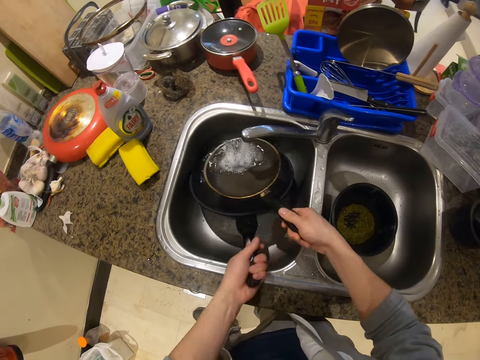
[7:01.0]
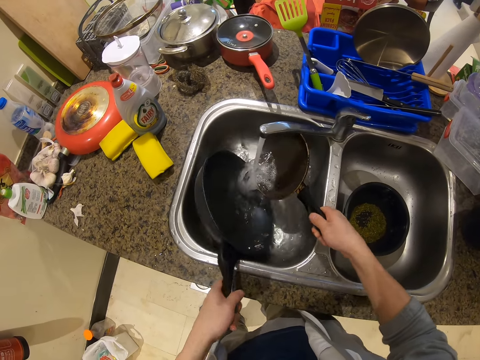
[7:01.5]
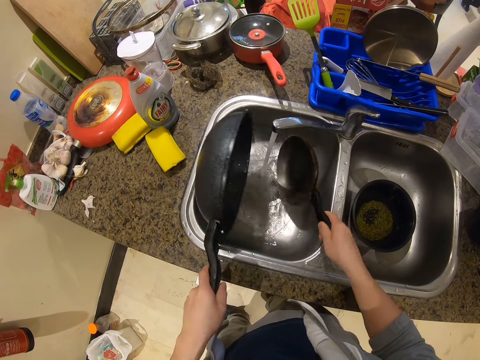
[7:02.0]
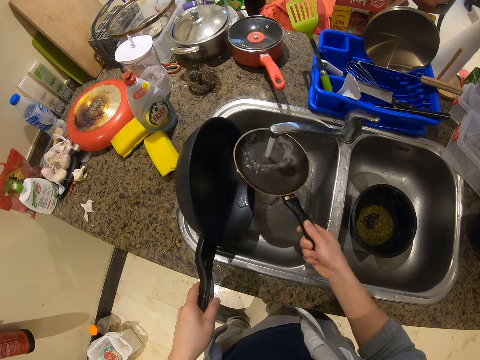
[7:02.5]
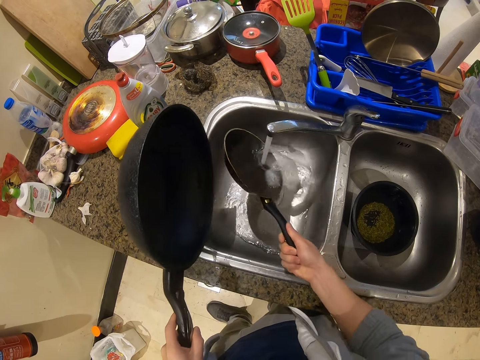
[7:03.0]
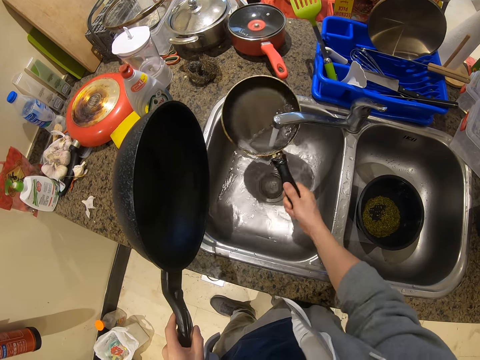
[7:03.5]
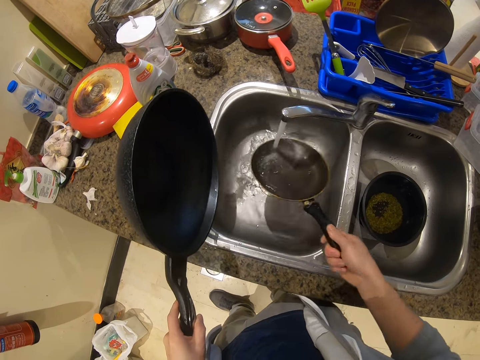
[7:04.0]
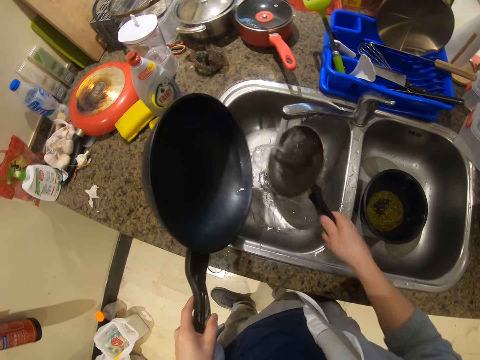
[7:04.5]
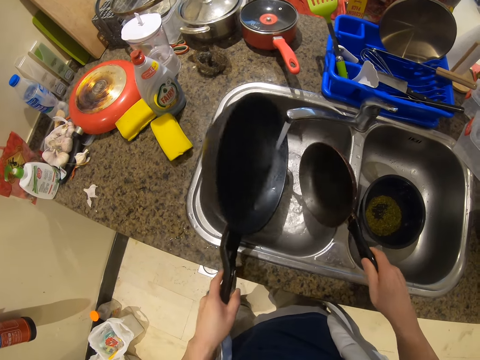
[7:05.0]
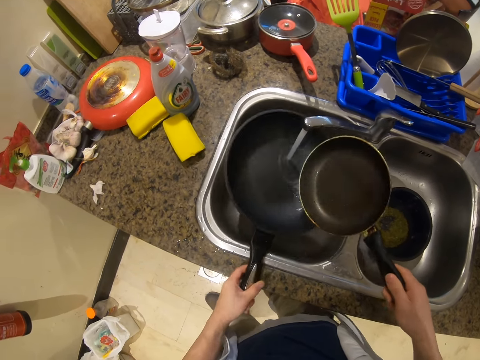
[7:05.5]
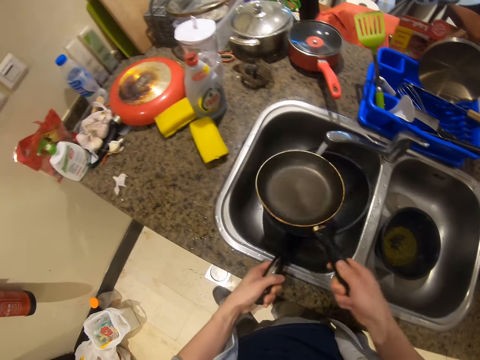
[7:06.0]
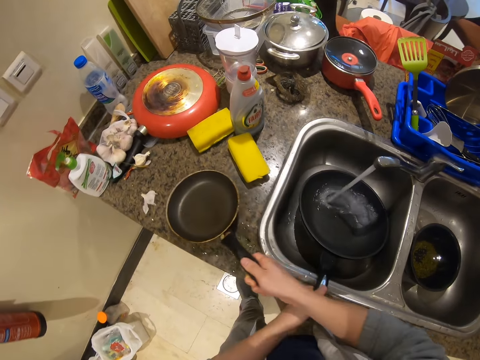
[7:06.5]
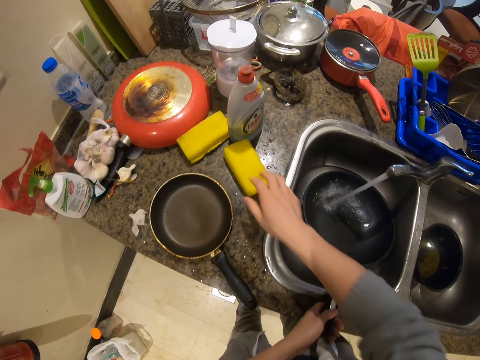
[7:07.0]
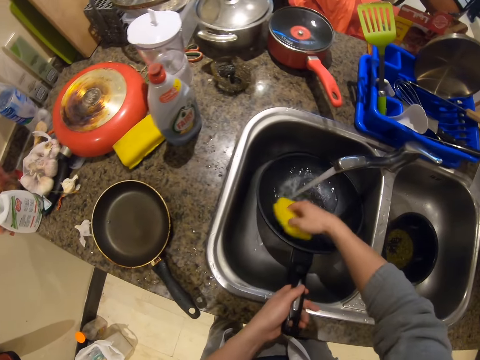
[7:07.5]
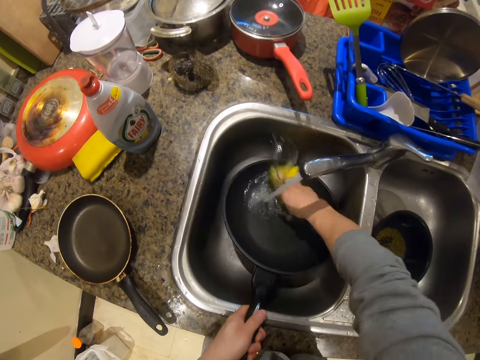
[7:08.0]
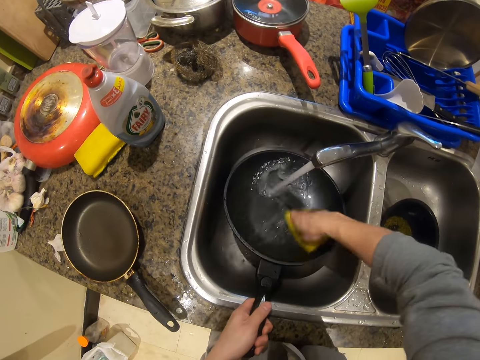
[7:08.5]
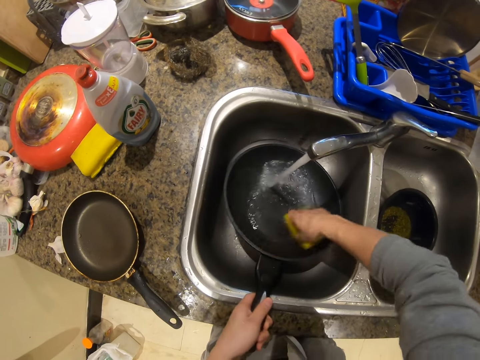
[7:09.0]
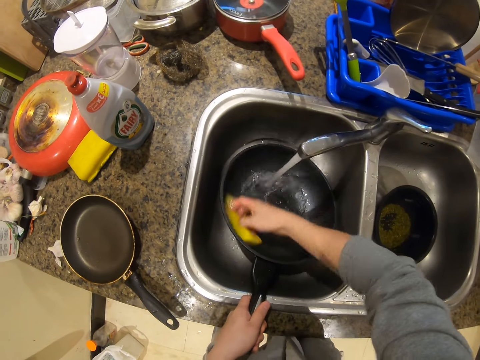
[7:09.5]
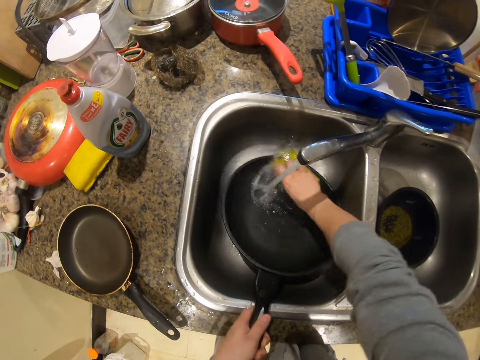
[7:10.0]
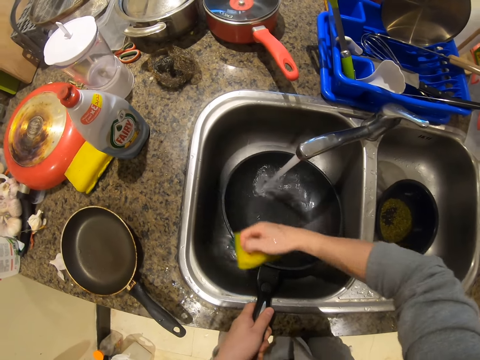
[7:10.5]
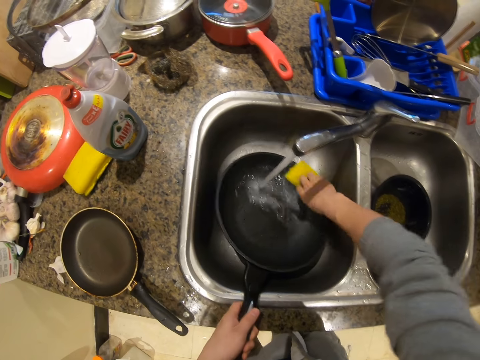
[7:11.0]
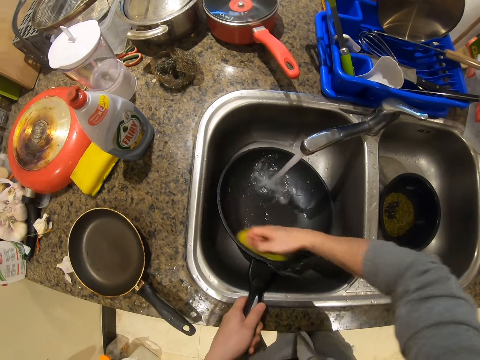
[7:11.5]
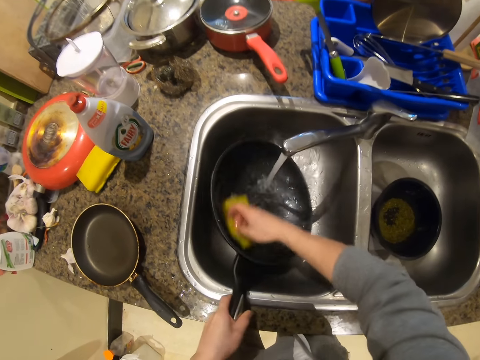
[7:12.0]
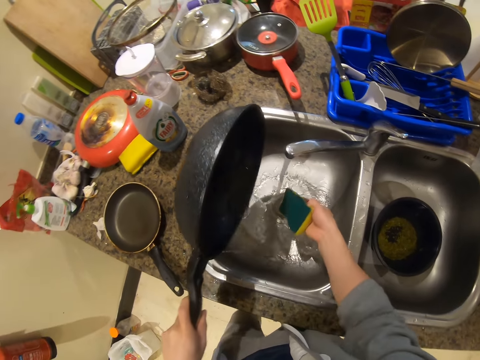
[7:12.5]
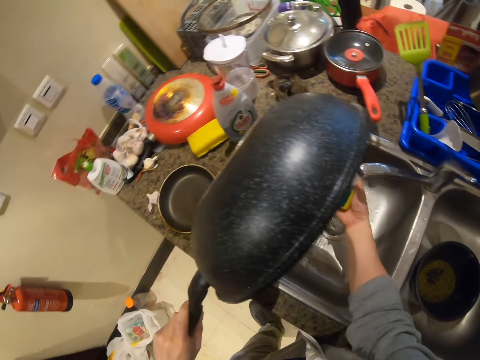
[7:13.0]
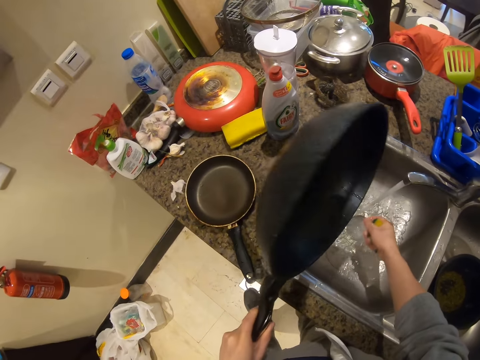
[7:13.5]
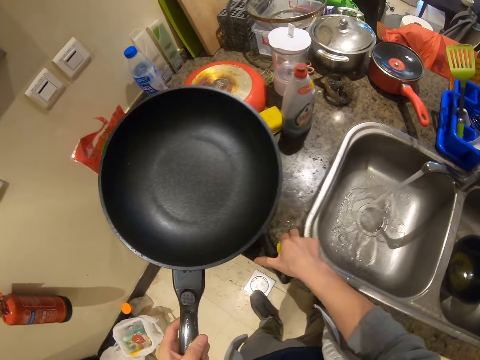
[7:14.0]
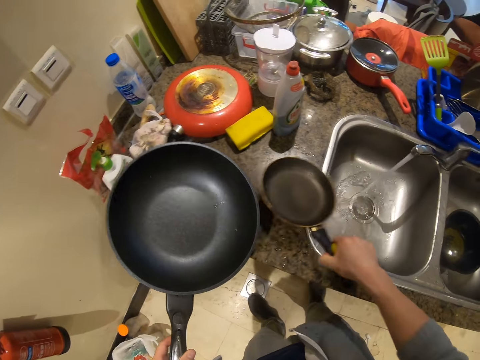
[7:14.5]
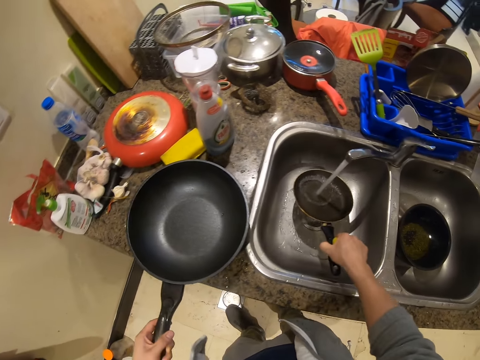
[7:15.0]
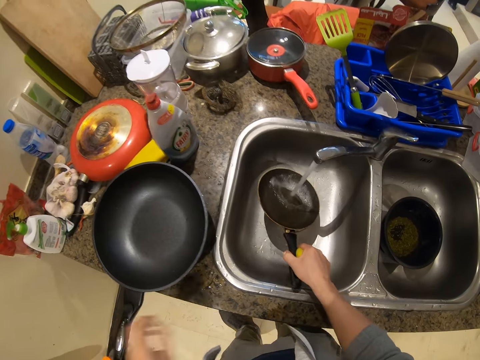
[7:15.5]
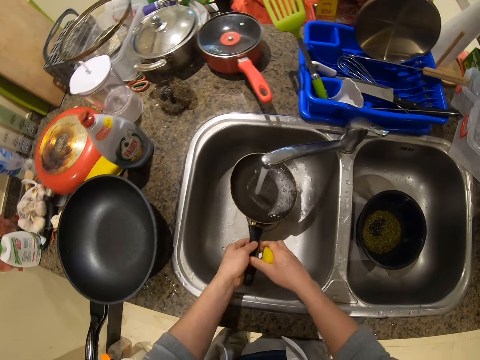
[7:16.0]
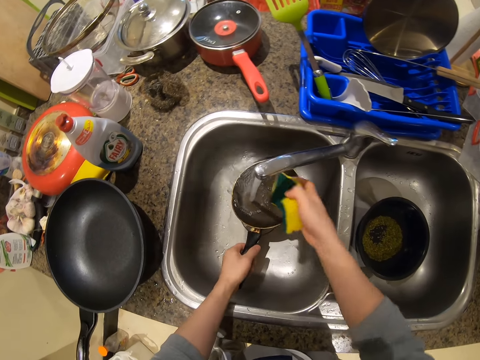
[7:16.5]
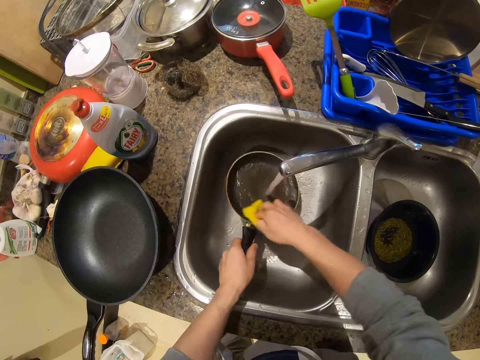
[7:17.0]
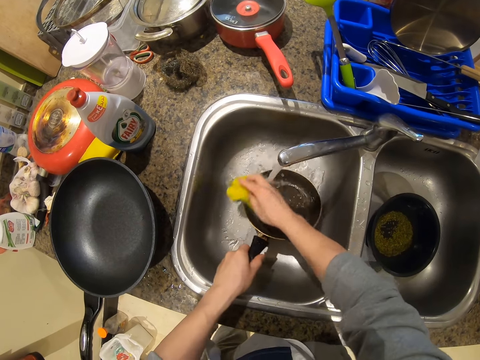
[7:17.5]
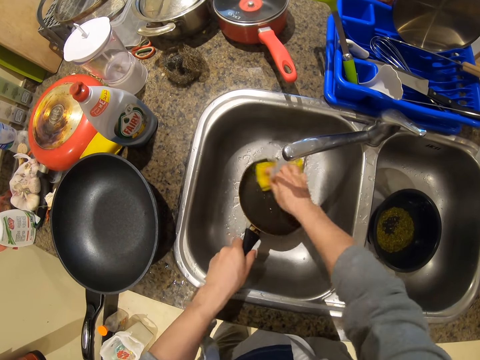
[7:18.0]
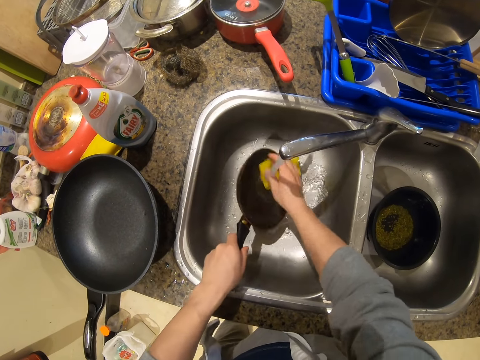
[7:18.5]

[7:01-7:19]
The camera wearer picks up the frying pan from the kitchen sink with his left hand. He turns the water from the frying pan into the frying pan with his right hand. He turns the water from the frying pan into the kitchen sink with his right hand. He turns the water from the frying pan into the frying pan with his left hand. He holds the frying pan under the tap with his left hand. He fills the frying pan in his left hand with water from the tap. He rinses the frying pan in his right hand with water from the tap. He fills the frying pan in his left hand with water from the tap. He places the frying pan on the kitchen sink countertop with his right hand. He picks up a sponge from the kitchen sink countertop with his right hand. He washes the frying pan with the sponge in his right hand. He turns the water from the frying pan into the kitchen sink with his left hand. He wets the sponge in his right hand with water from the tap. He squeezes the sponge with his right hand. He picks up the frying pan from the kitchen sink countertop with his right hand. He fills the frying pan in his right hand with water from the tap. He places the frying pan on the kitchen sink countertop with his left hand. He passes the frying pan from his right hand to his left hand. He washes the frying pan with the sponge in his right hand.

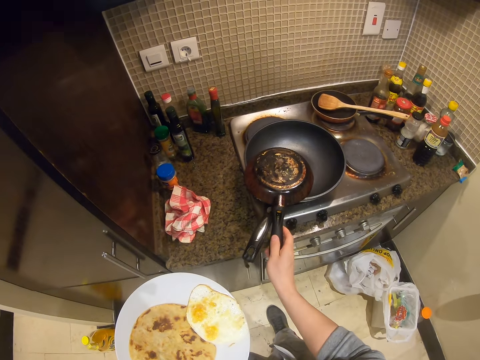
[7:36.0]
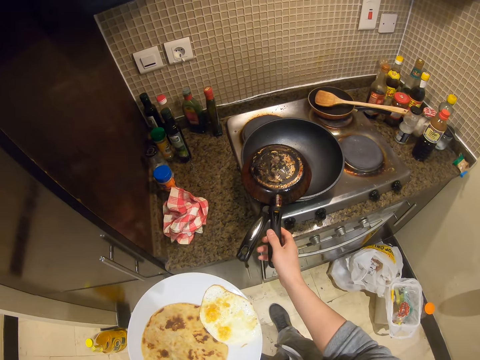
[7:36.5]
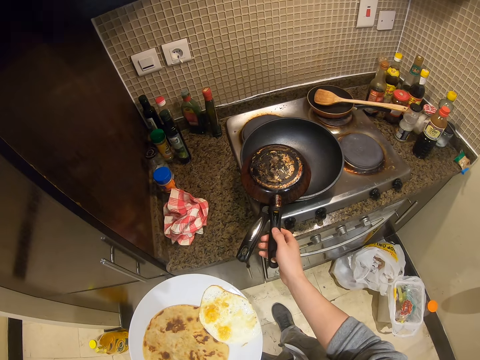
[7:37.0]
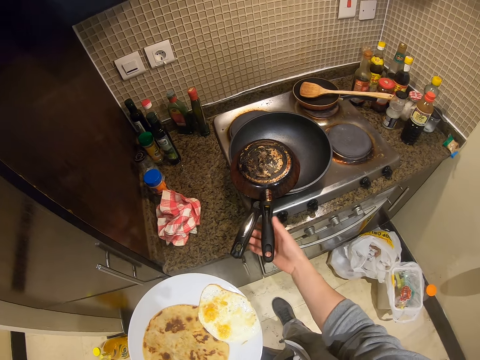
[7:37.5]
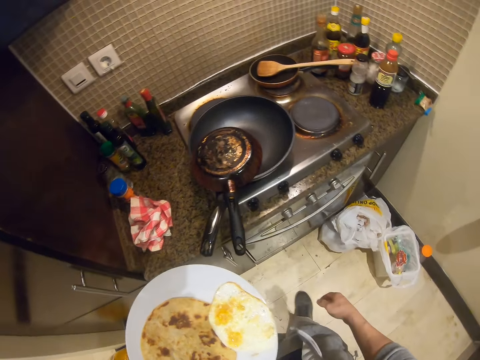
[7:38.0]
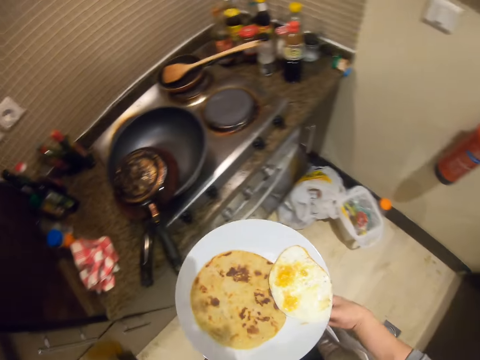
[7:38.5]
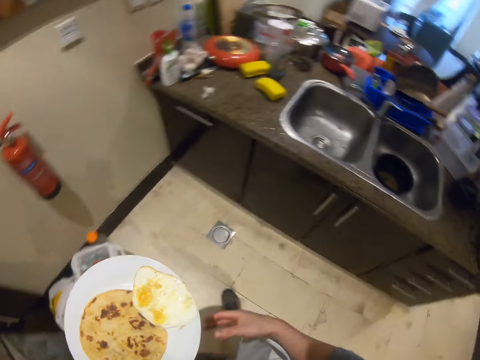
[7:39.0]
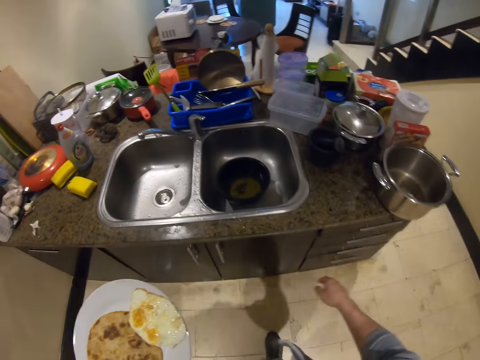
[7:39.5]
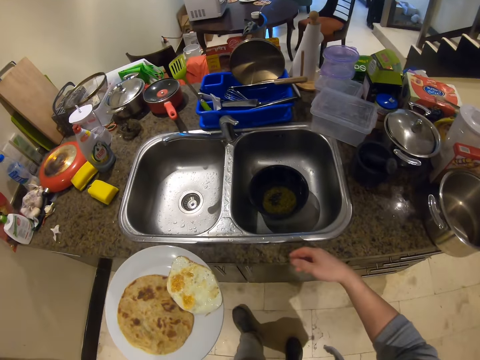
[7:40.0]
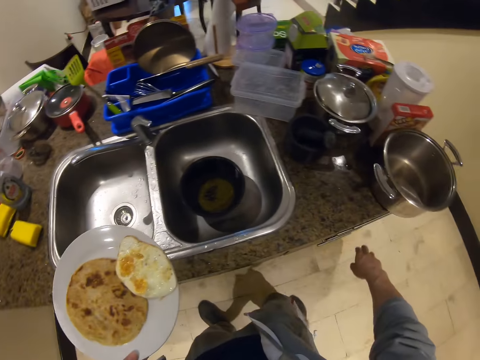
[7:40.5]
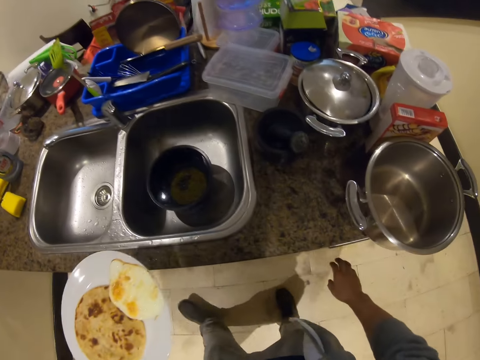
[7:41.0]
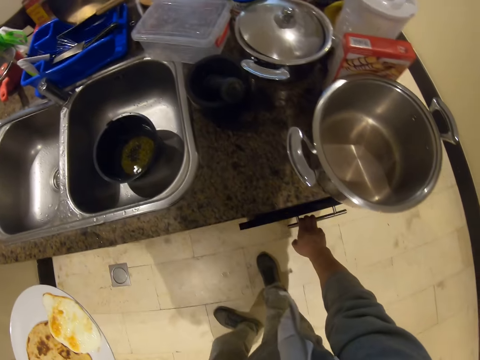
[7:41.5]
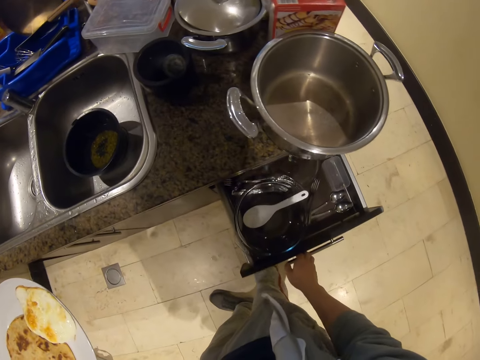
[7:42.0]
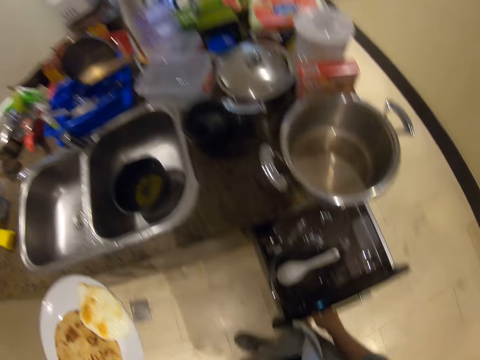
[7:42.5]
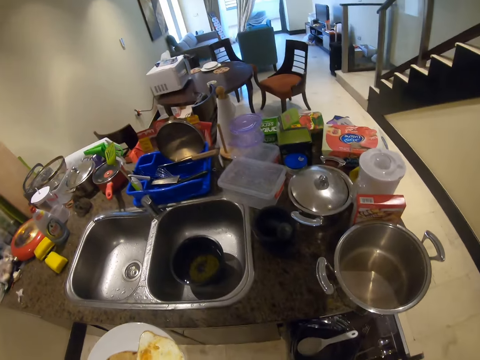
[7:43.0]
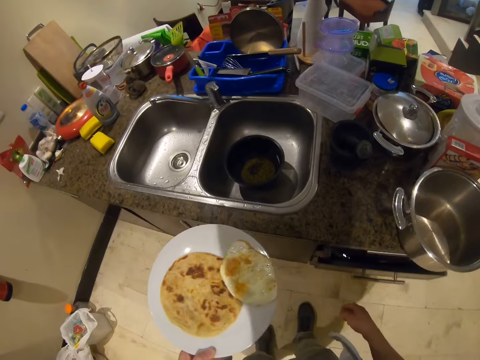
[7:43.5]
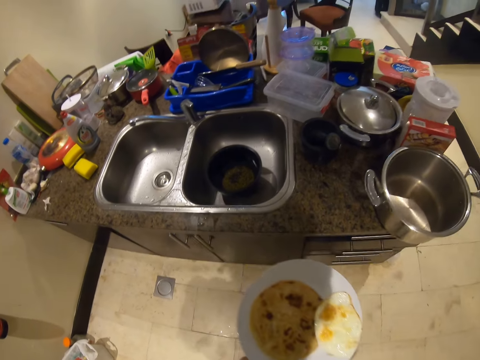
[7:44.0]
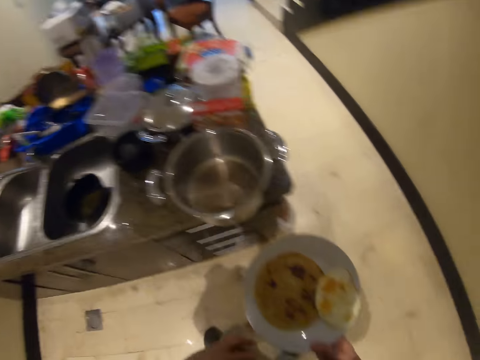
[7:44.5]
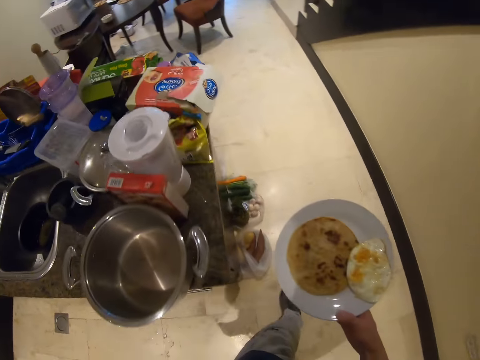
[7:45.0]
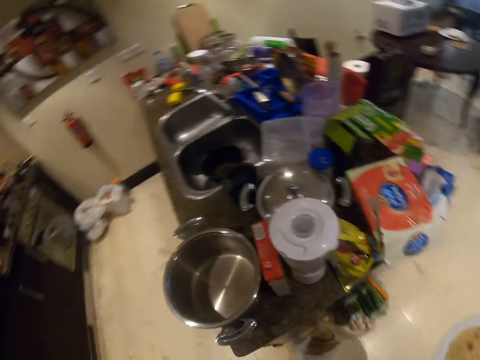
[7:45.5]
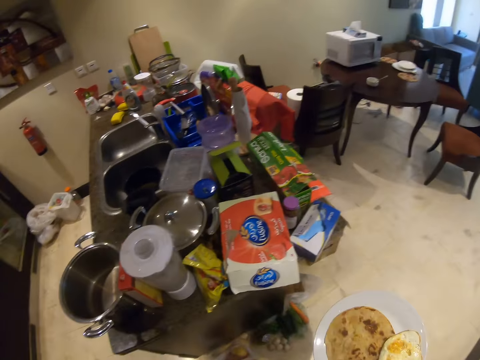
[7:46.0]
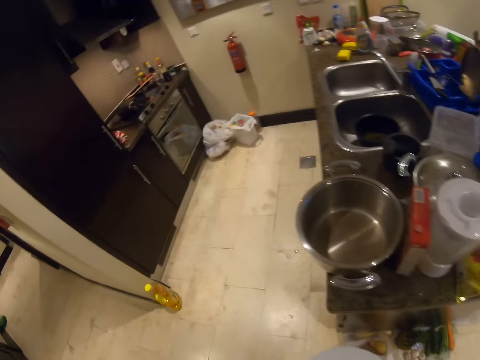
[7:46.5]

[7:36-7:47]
The camera wearer puts the pans together. He walks around. He touches the drawer on the counter with his right hand. He pulls out the drawer from the counter with his right hand. He pushes in the drawer with his right hand. He passes the plate from his left hand to his right hand. He walks around.
